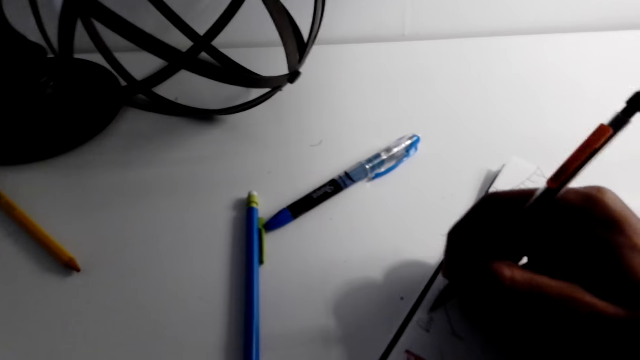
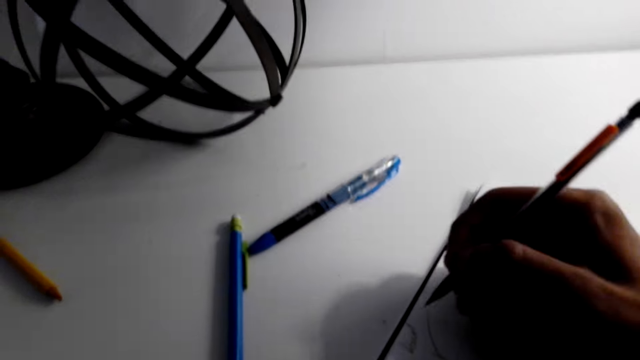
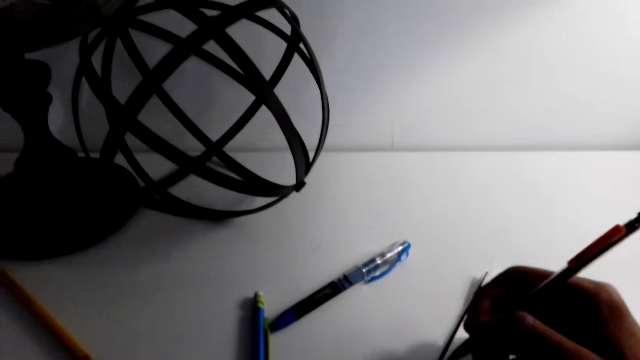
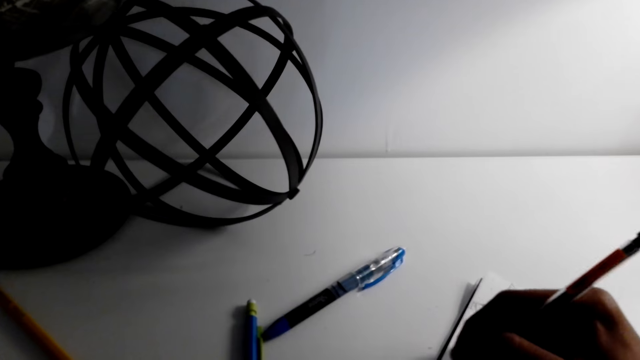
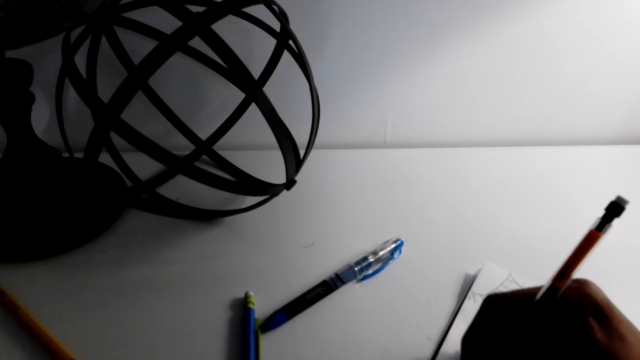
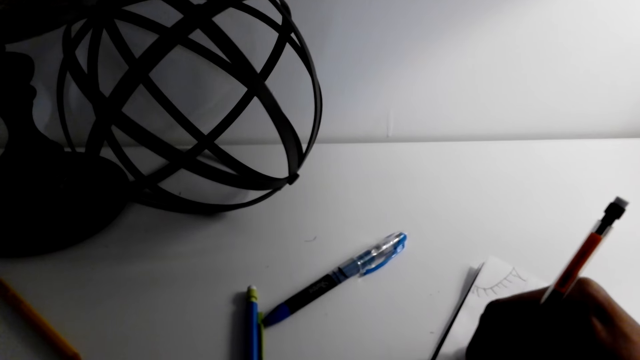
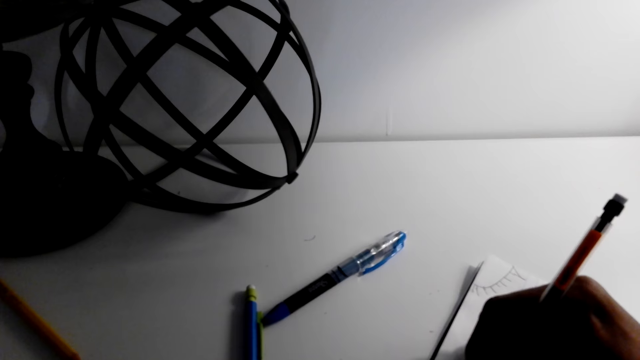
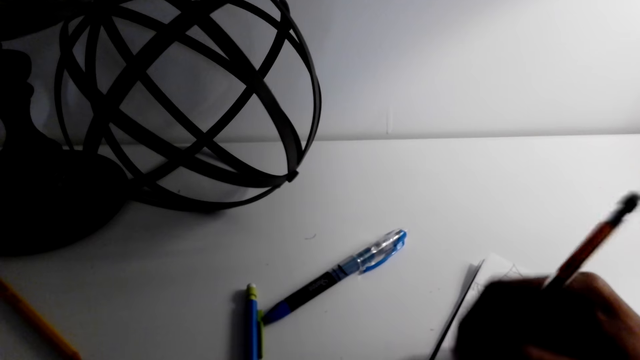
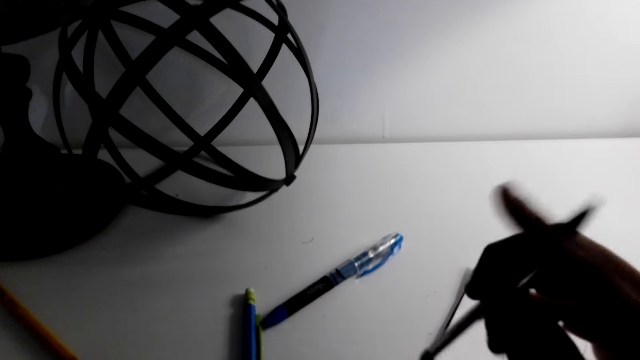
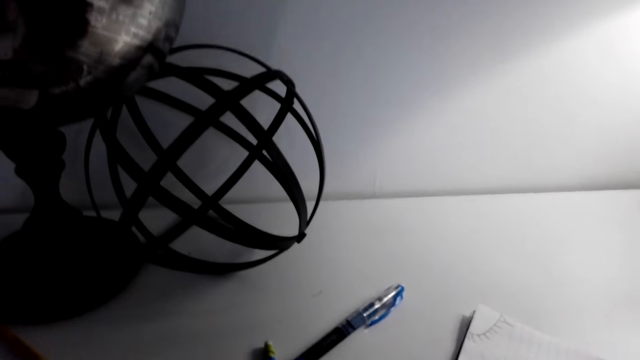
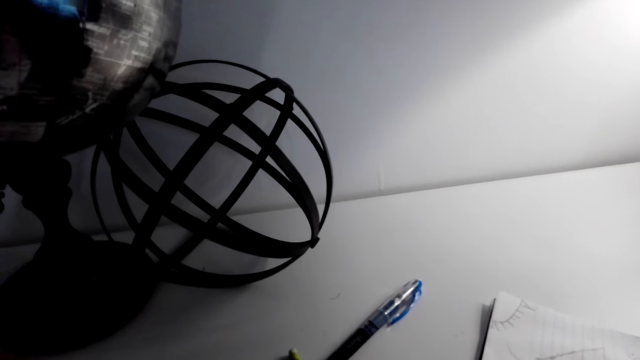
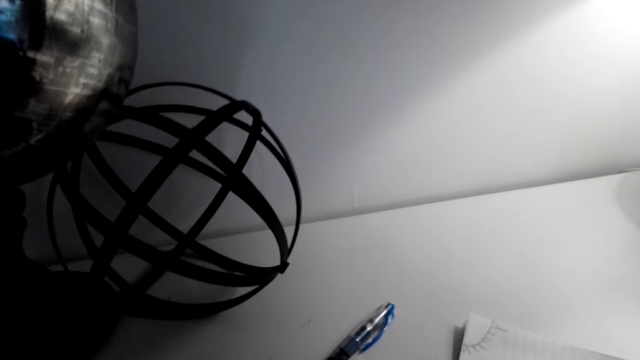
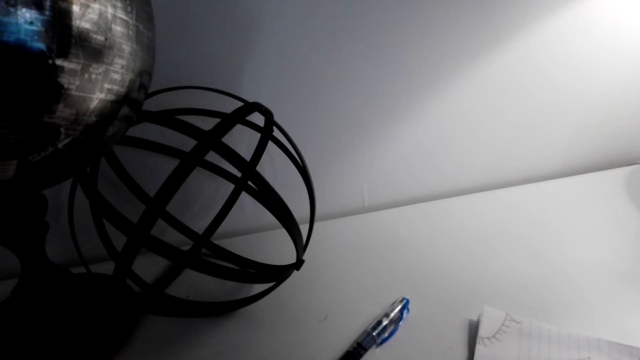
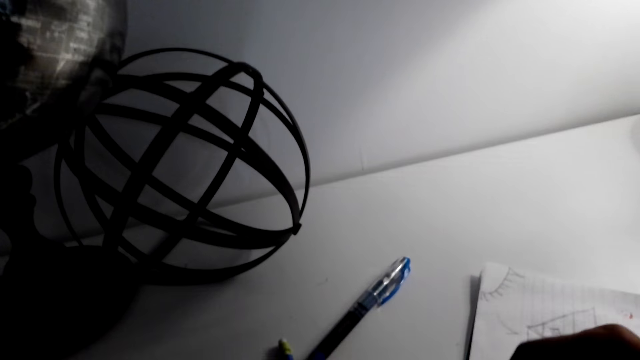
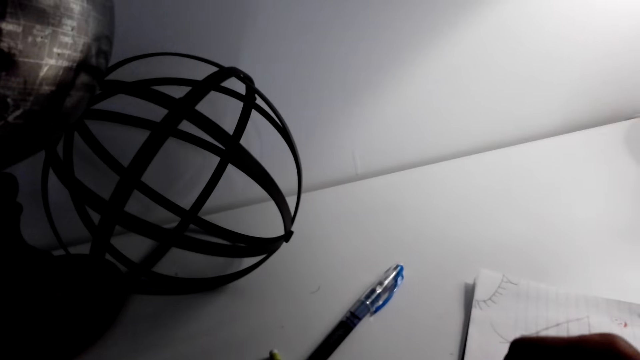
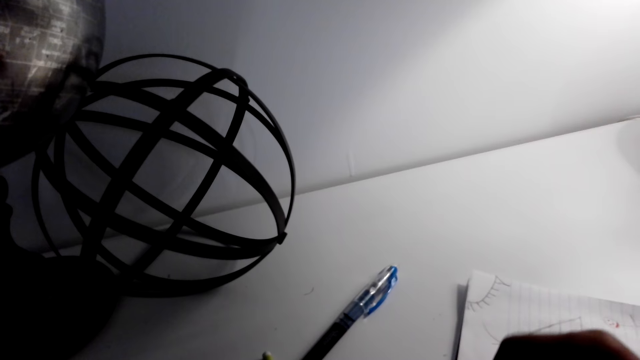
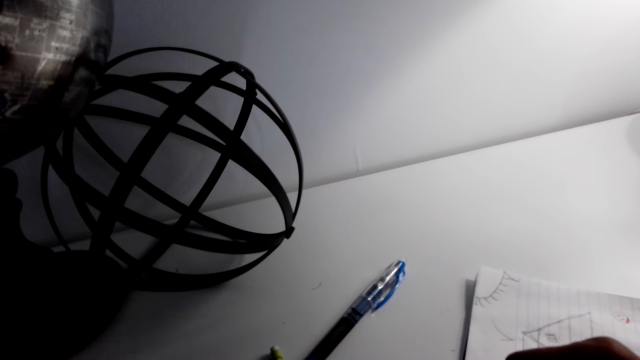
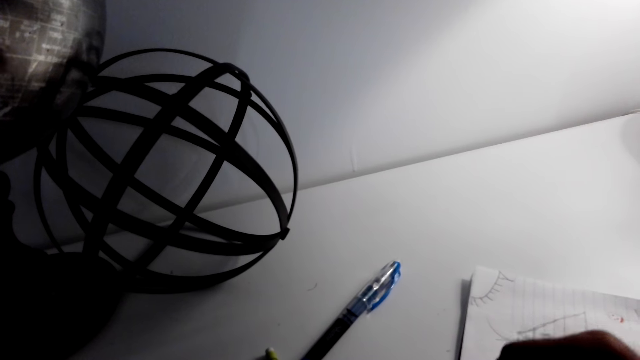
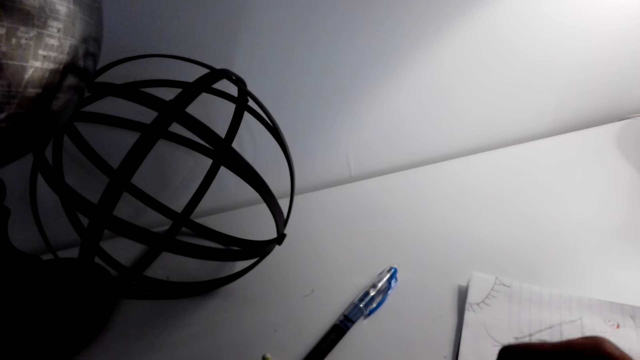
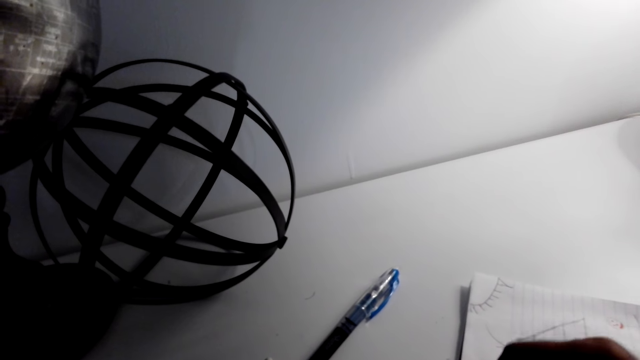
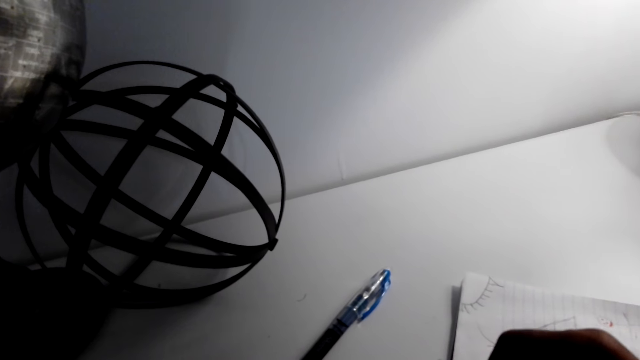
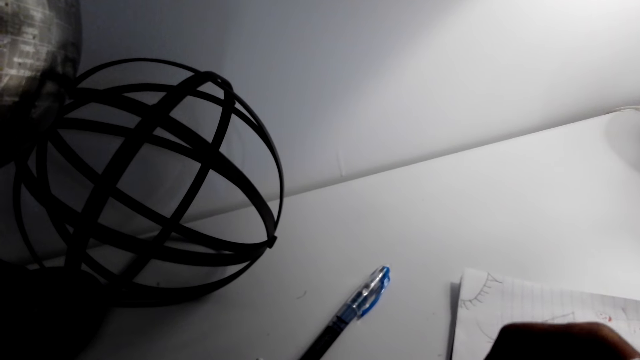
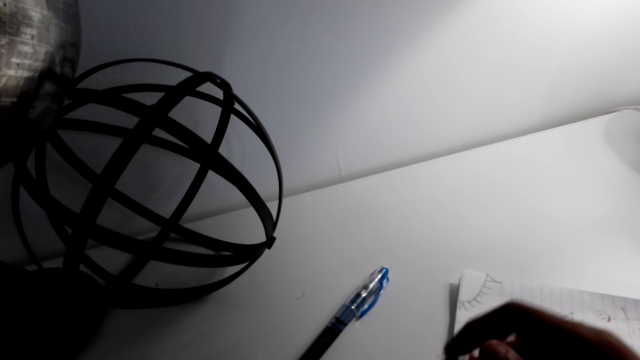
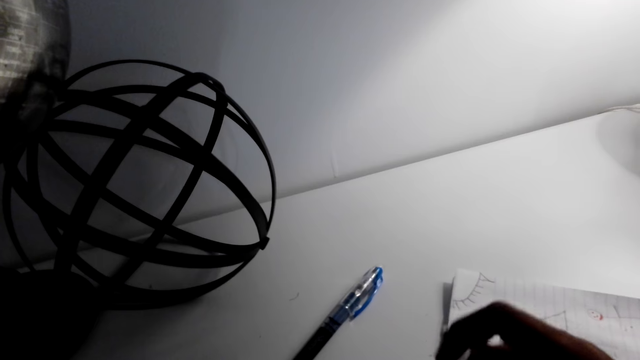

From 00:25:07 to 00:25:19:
The camera wearer erases the writing on the booklet.

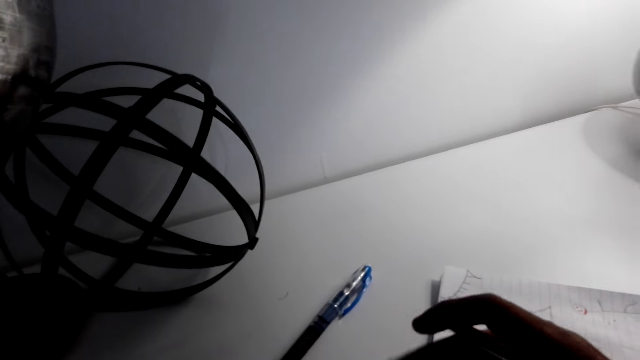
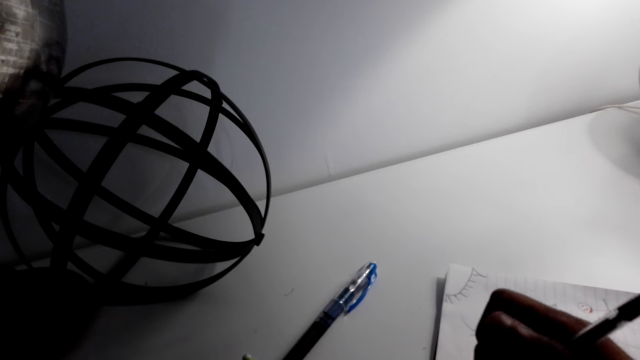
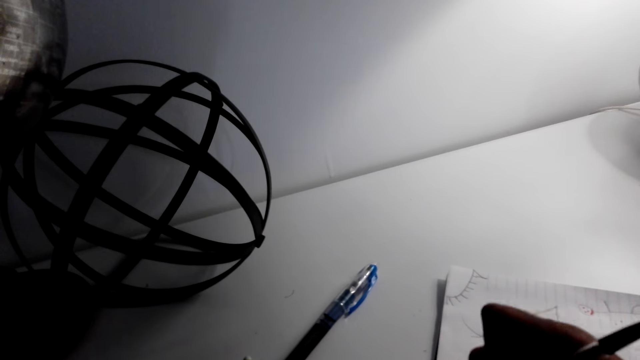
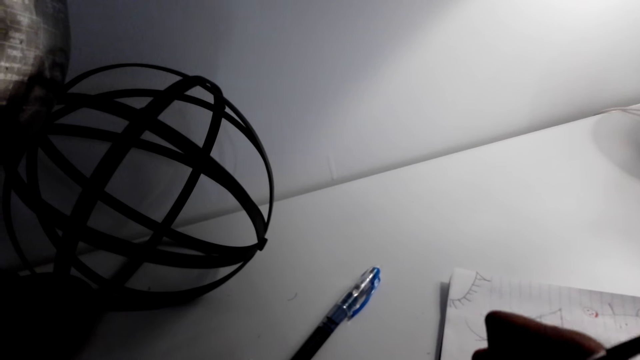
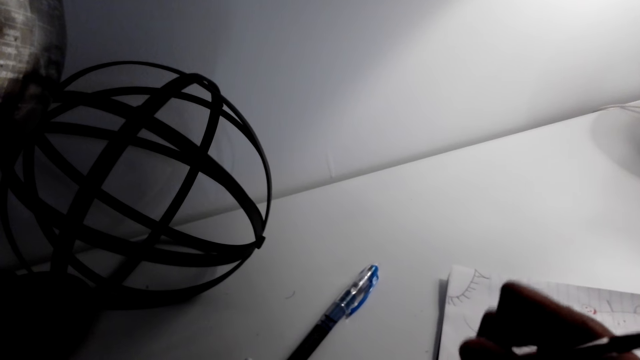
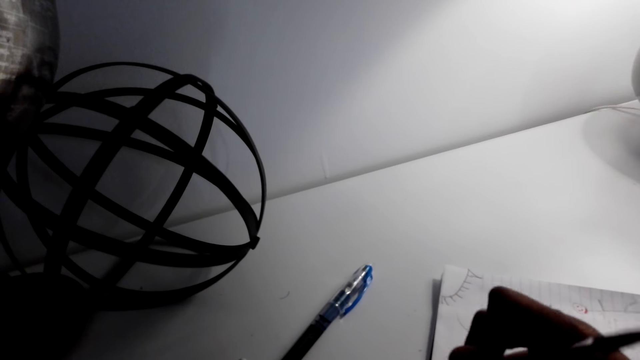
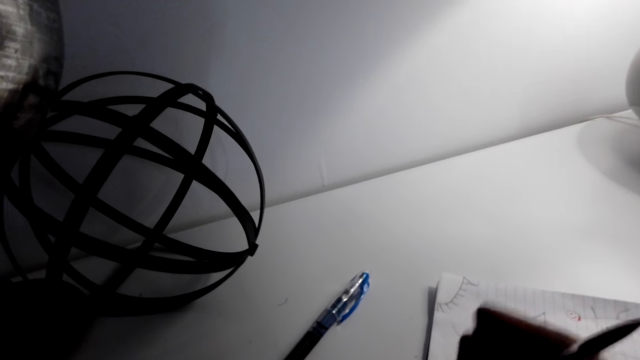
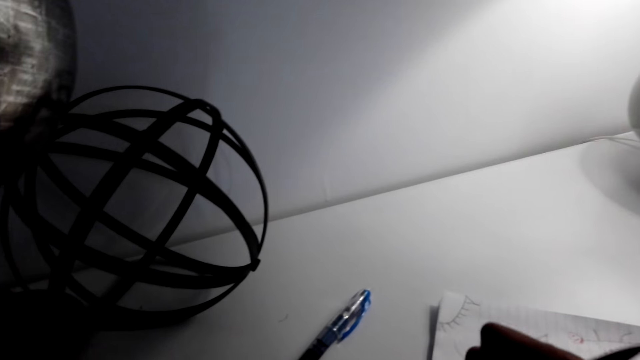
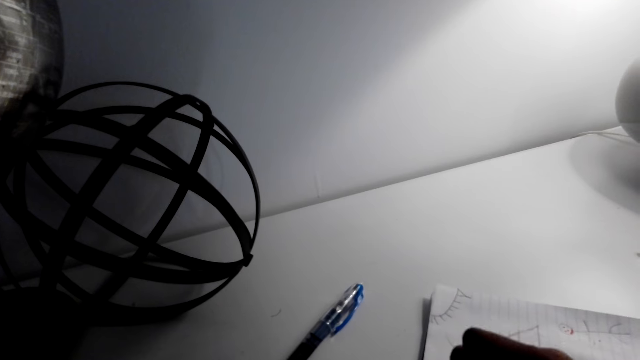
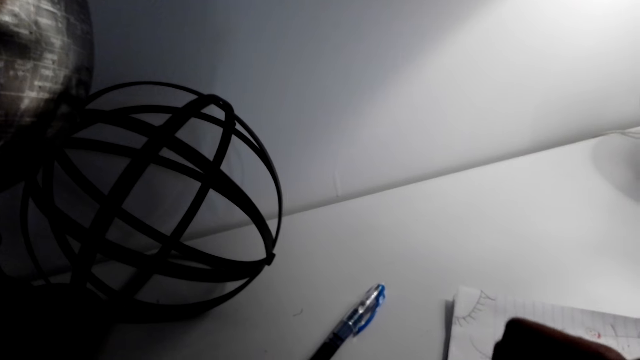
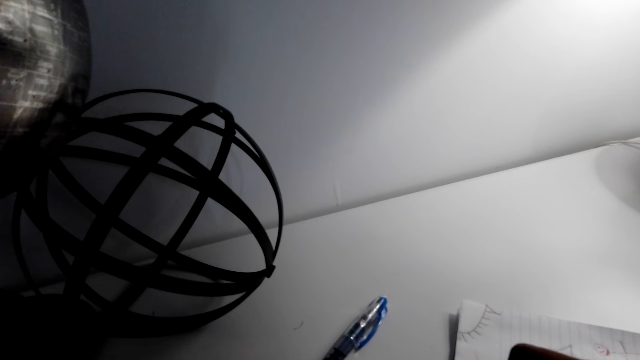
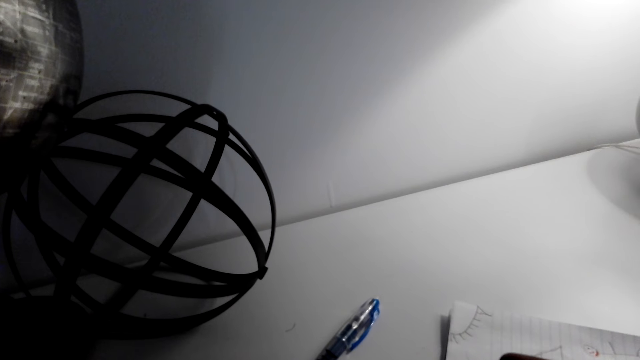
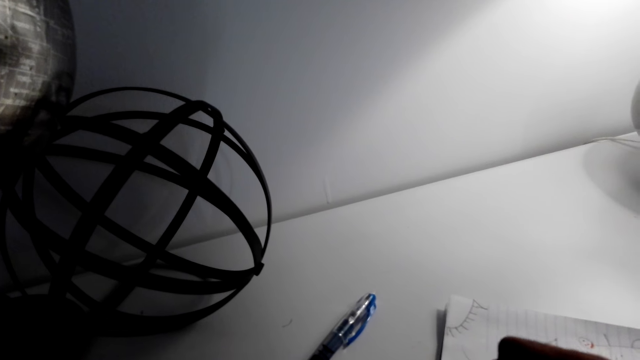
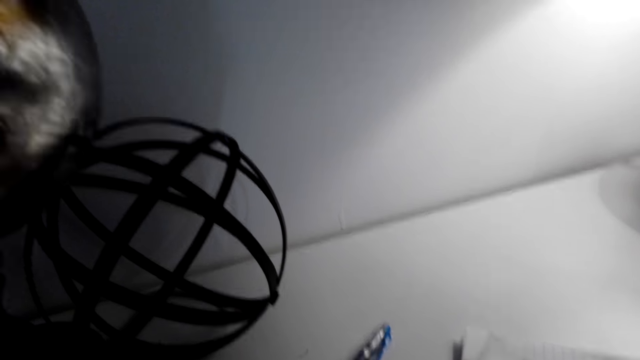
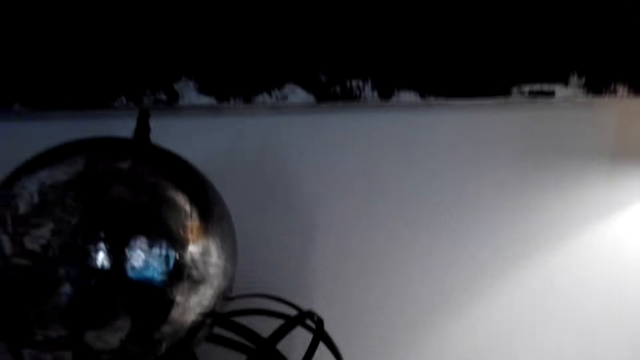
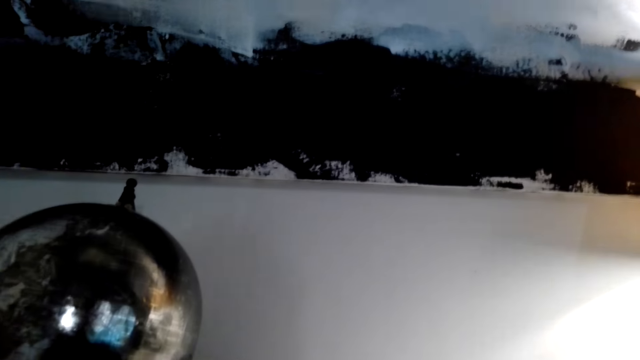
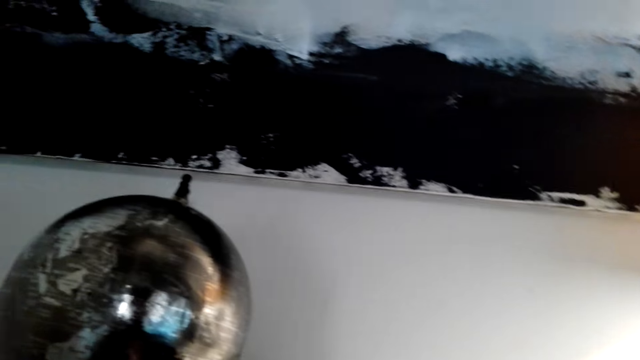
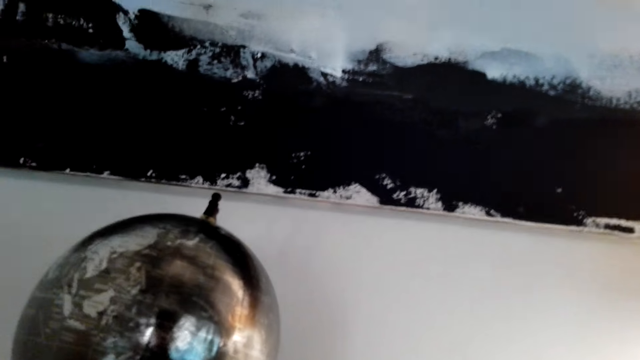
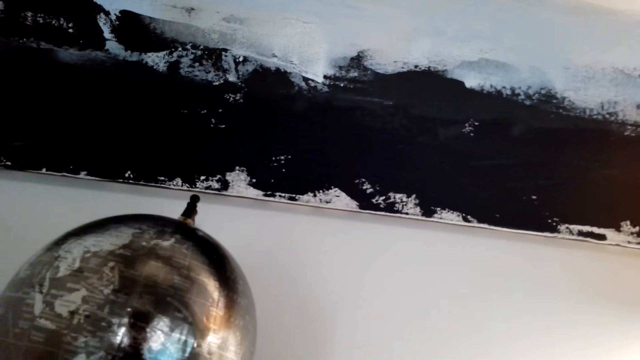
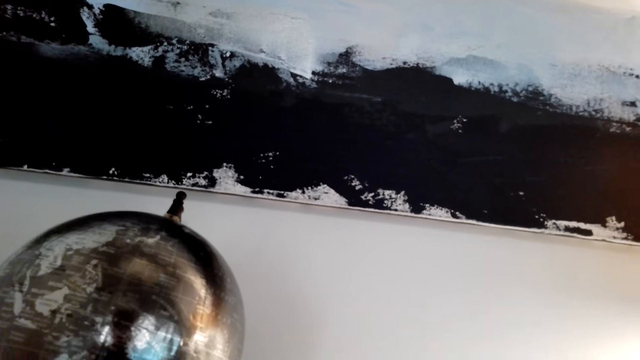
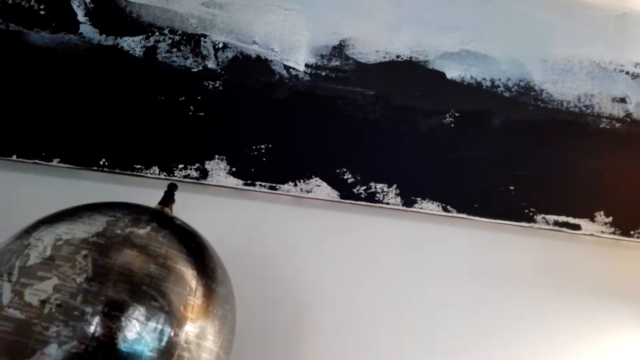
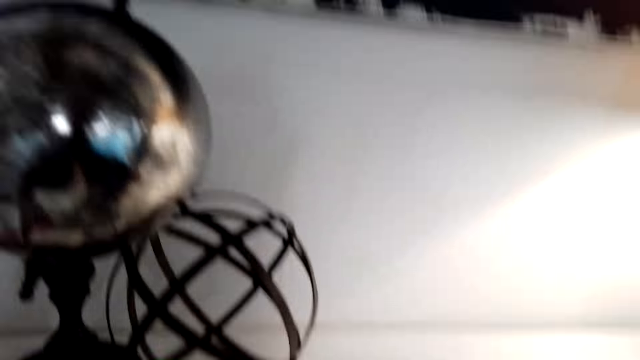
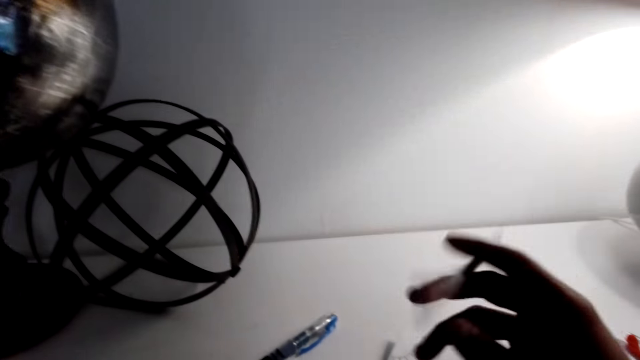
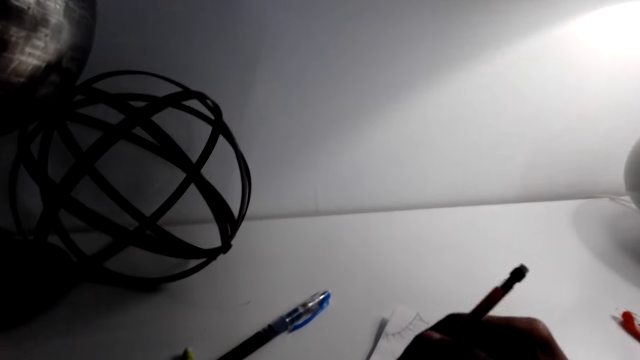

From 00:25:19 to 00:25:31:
The camera wearer draws on the book with a pen. They talk on the phone with a person. They stare at the painting on the wall.
